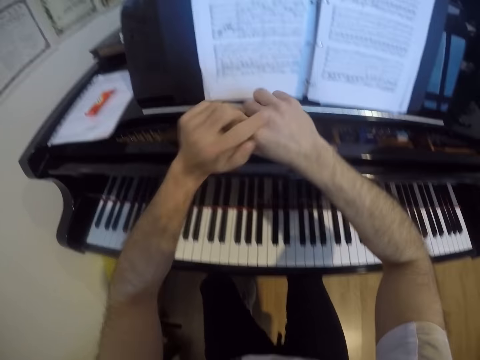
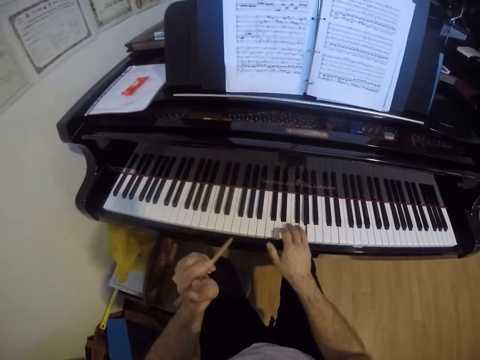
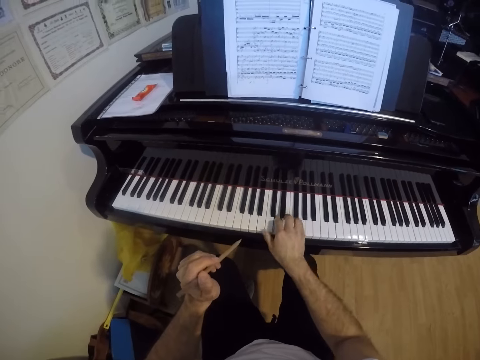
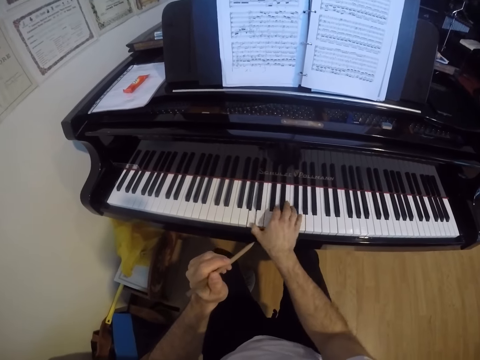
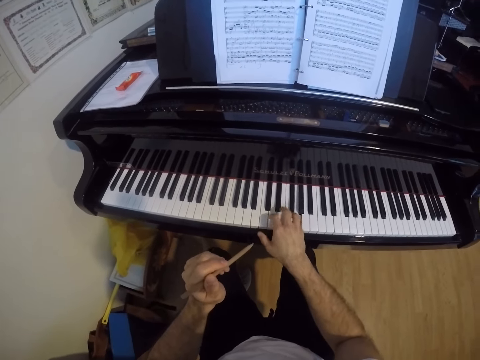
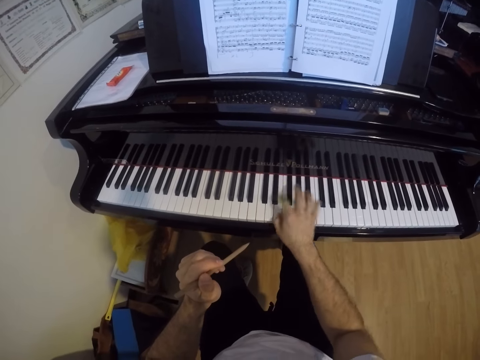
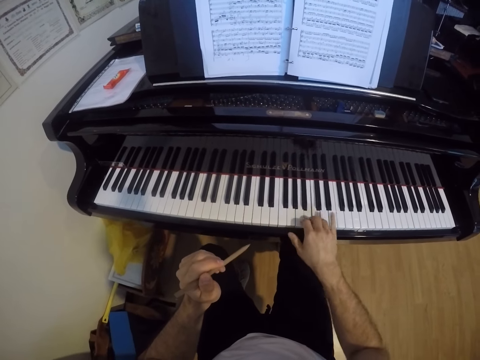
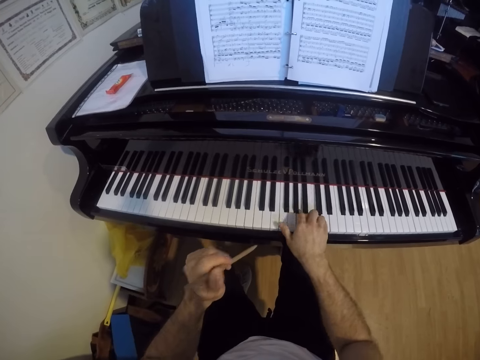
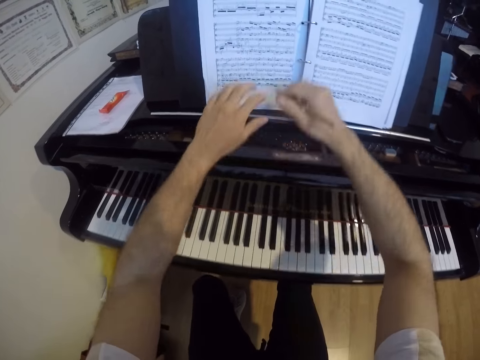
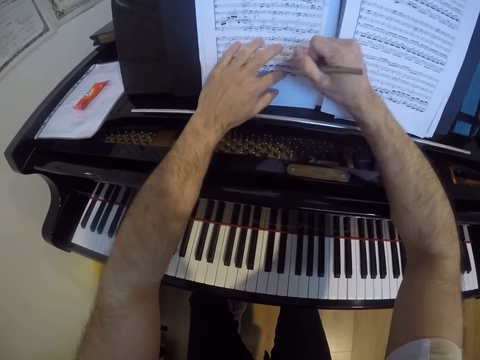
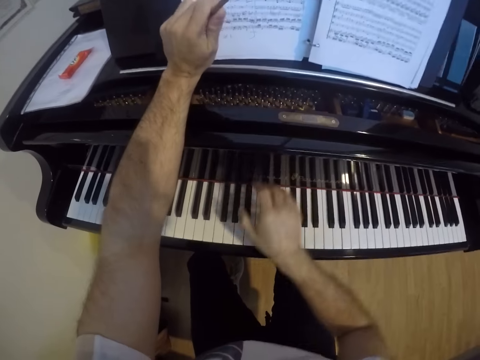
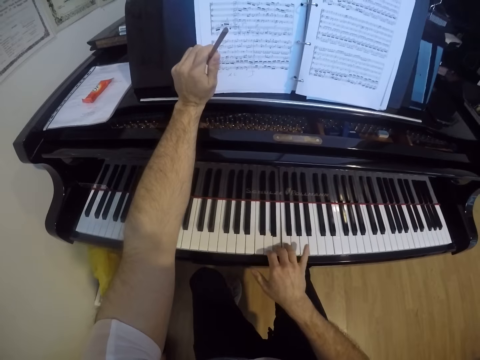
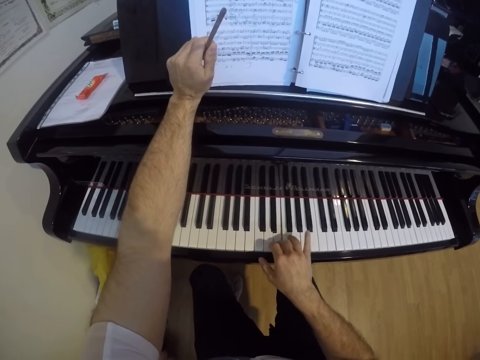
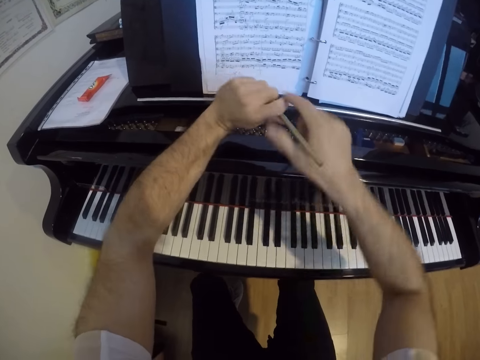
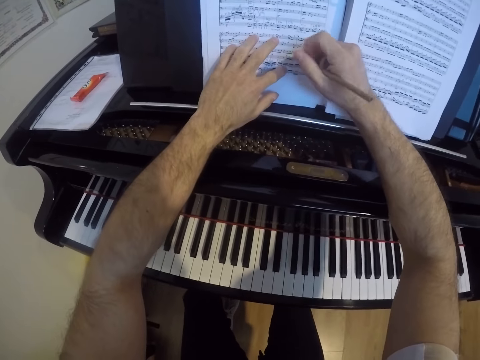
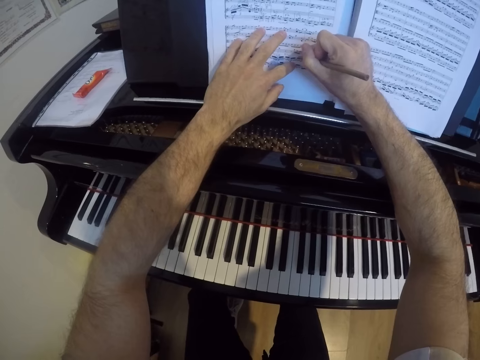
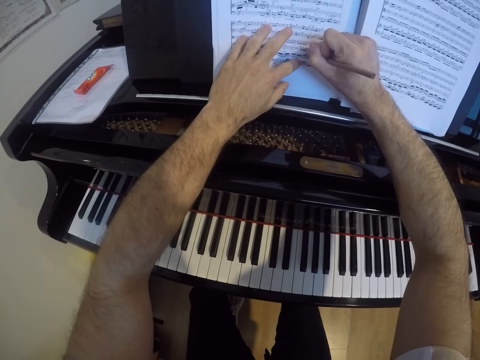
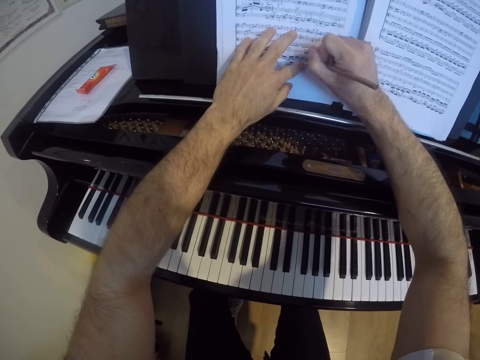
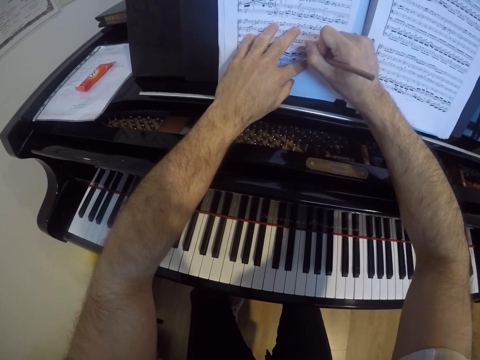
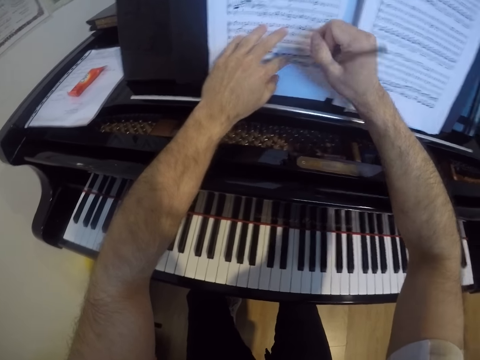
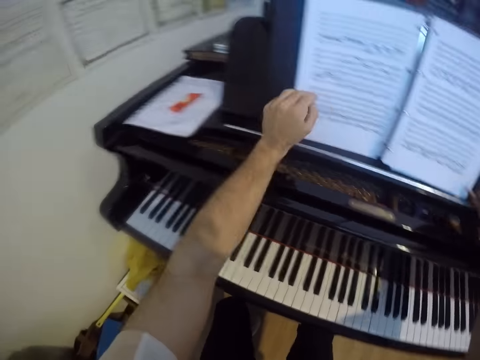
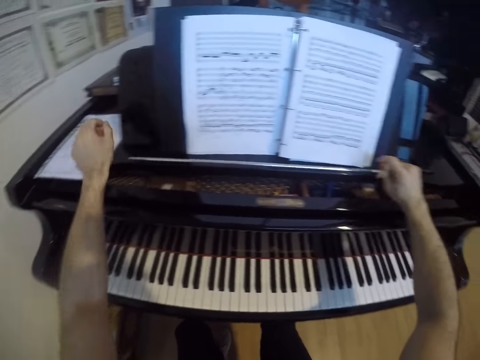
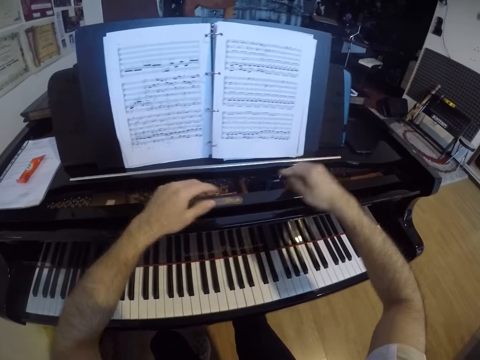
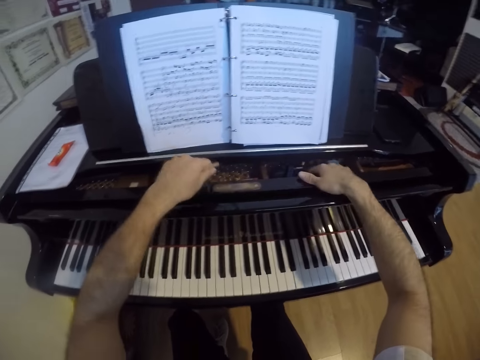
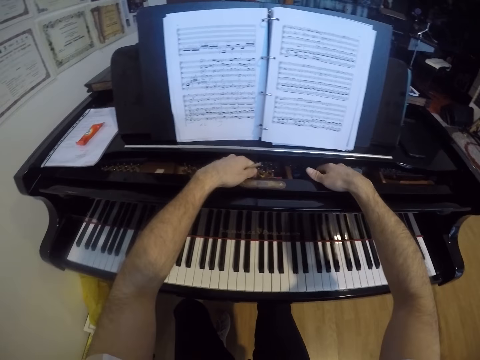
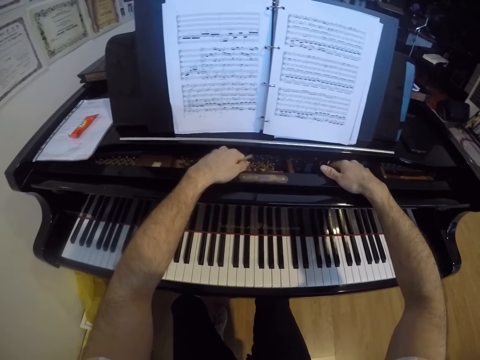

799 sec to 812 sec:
The camera wearer transfers the pencil or pen from his right hand to his left hand. He plays the piano with his right hand. He transfers the pencil from his left hand to his right hand. He places his left hand on the piano sheet on the piano. He writes on the piano sheet on the piano with his right hand. He transfers the pencil from his right hand to his left hand. He plays the piano with his right hand. He transfers the pencil from his left hand to his right hand. He places his left hand on the piano sheet on the piano. He writes on the piano sheet on the piano with his right hand. He puts down the pen. He transfers the pencil from his right hand to his left hand.

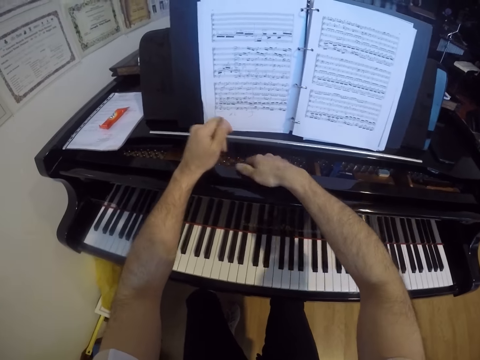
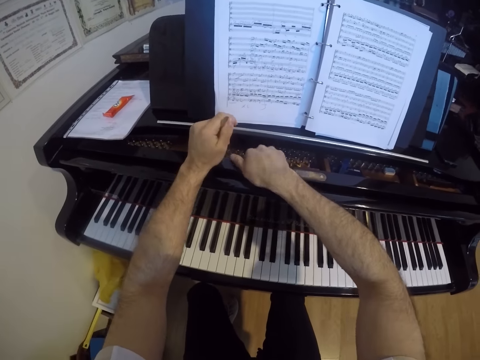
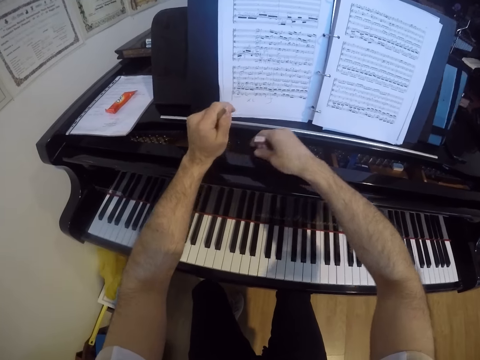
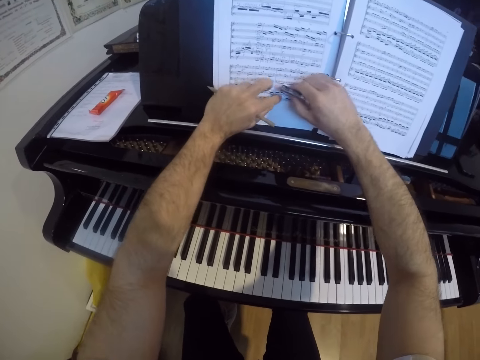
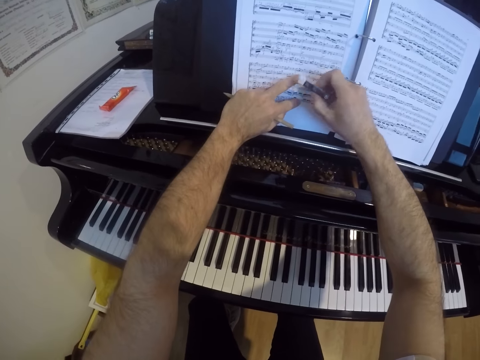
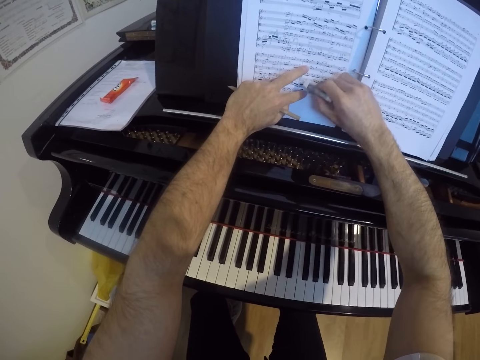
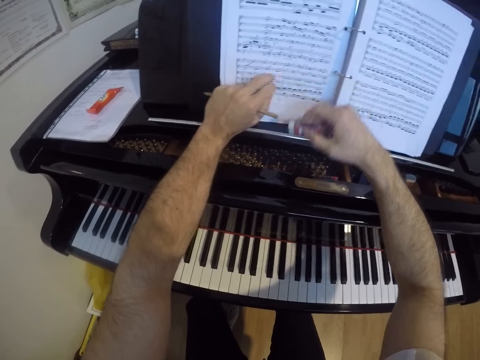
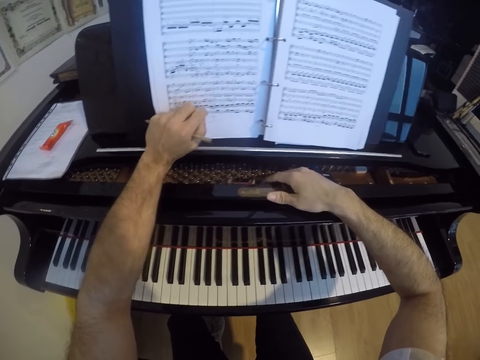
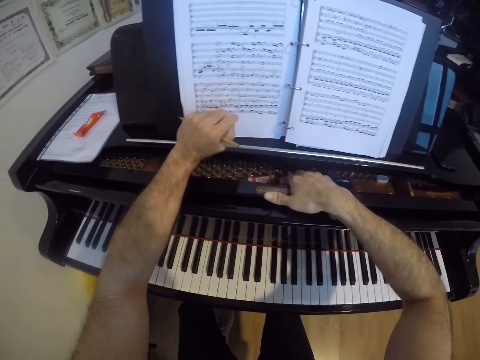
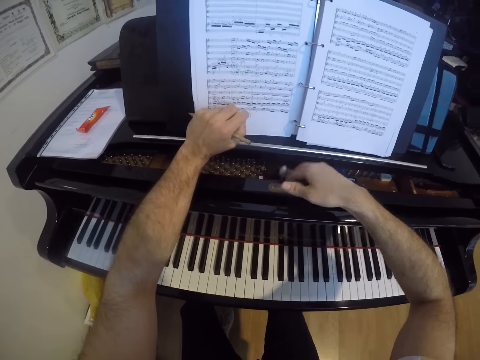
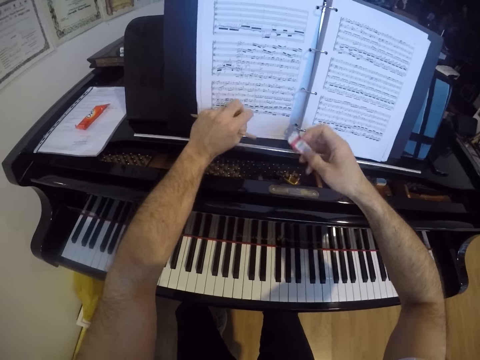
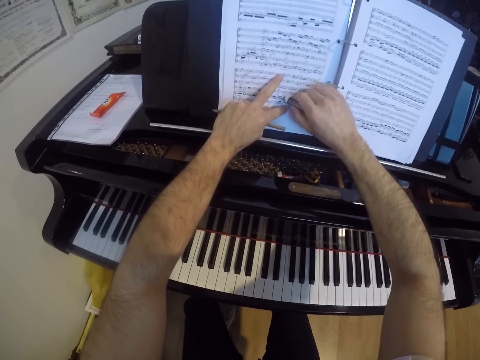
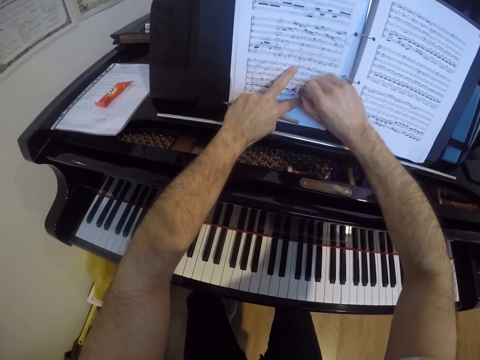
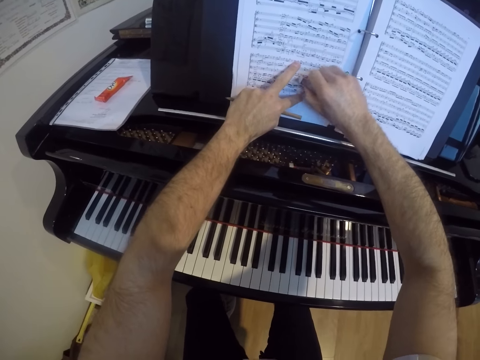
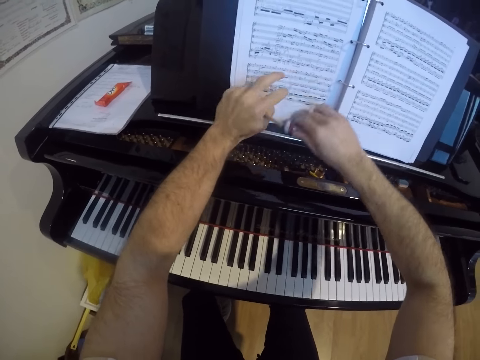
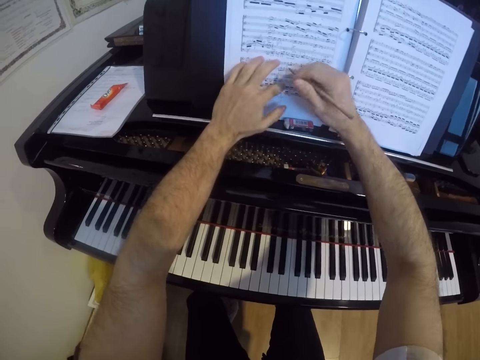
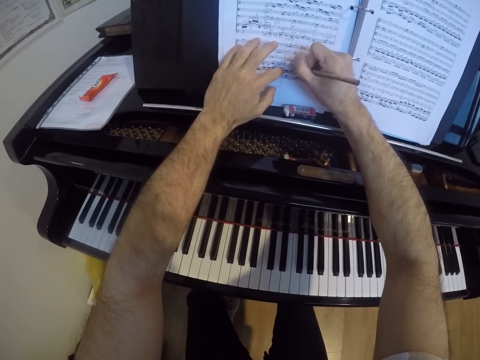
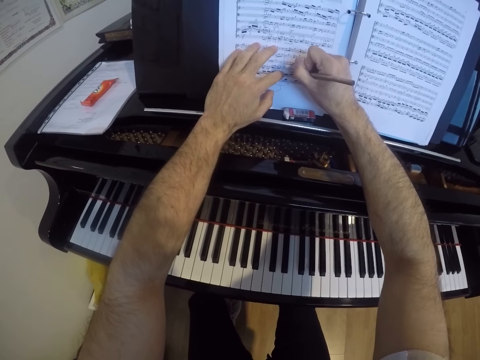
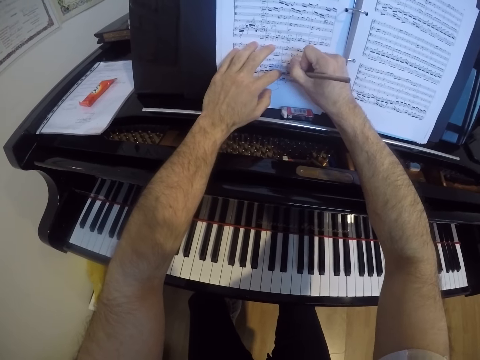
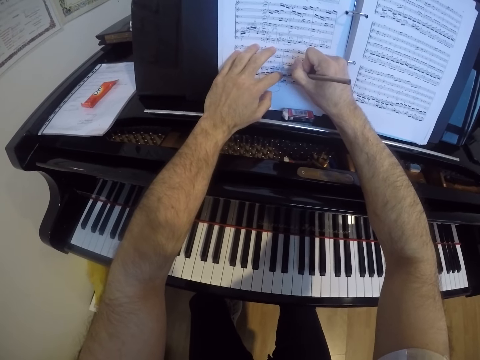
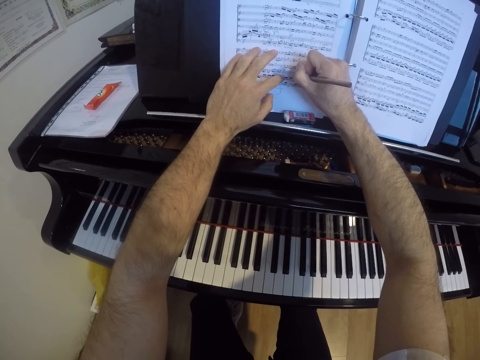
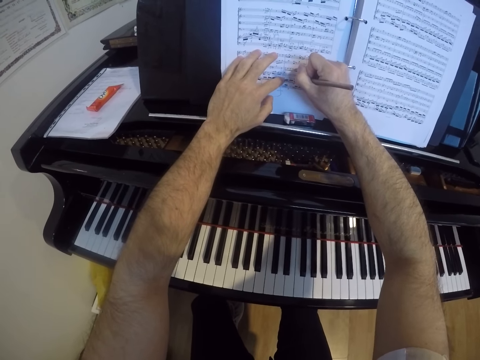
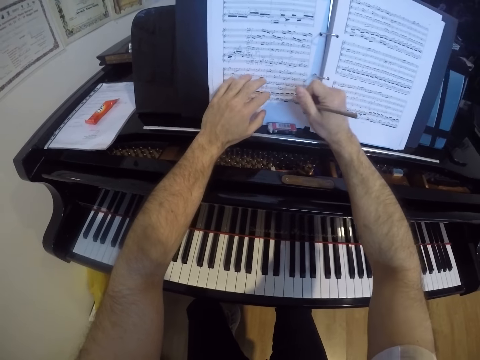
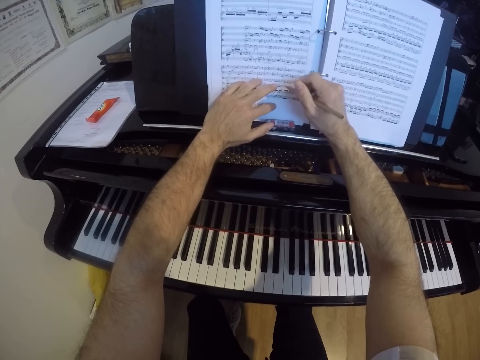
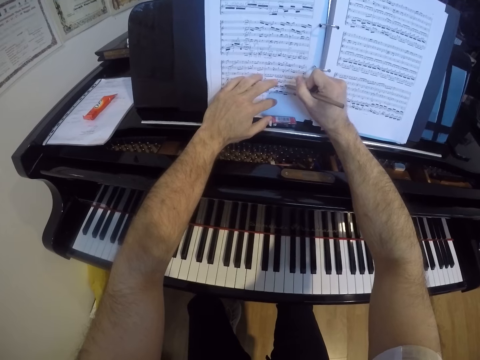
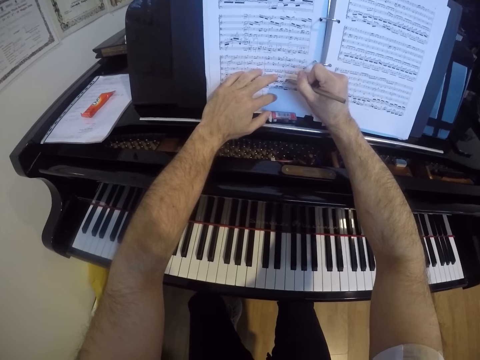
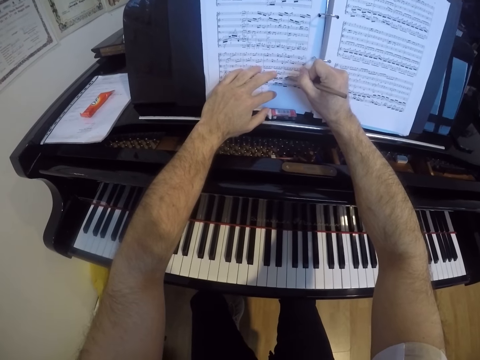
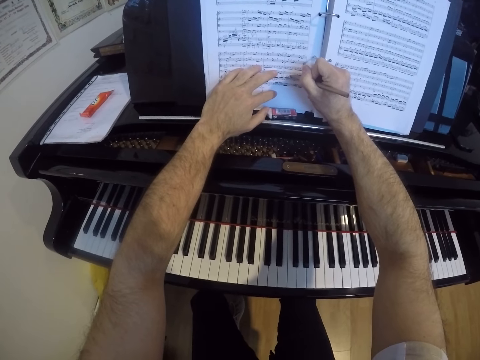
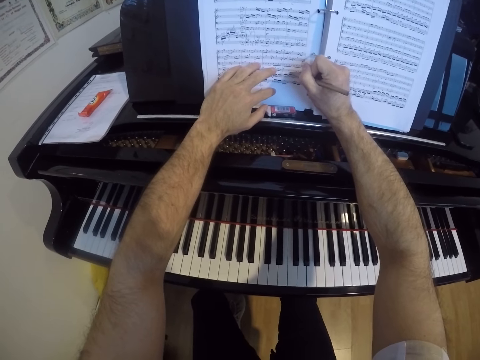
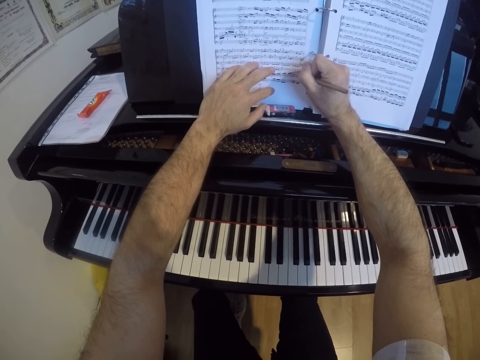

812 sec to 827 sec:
The camera wearer picks up an eraser on the piano with his right hand. He places his left hand on the piano sheet on the piano. He erases a note from the piano sheet on the piano with his right hand. He drops the eraser on the piano with his right hand. He picks up another eraser on the piano with his right hand. He erases a note from the piano sheet on the piano with his right hand. He drops the eraser on the piano with his right hand. He transfers the pencil from his left hand to his right hand. He places his left hand on the piano sheet on the piano. He writes on the piano sheet on the piano with his right hand.
